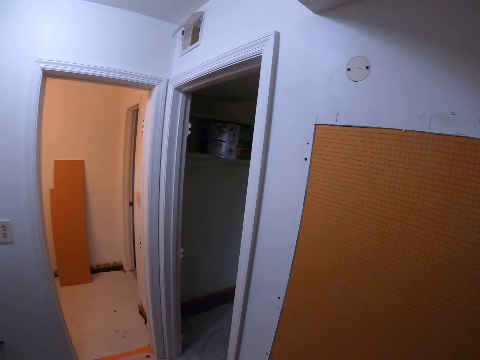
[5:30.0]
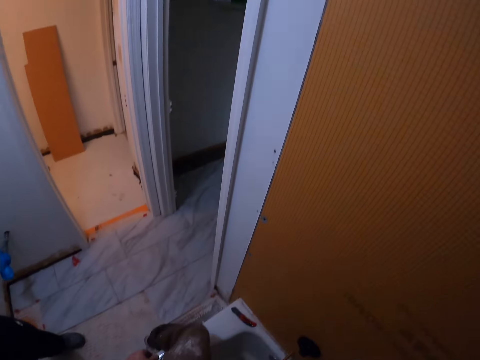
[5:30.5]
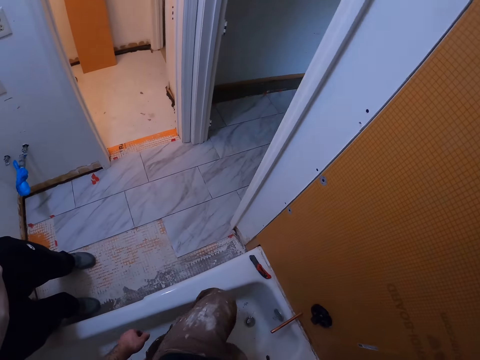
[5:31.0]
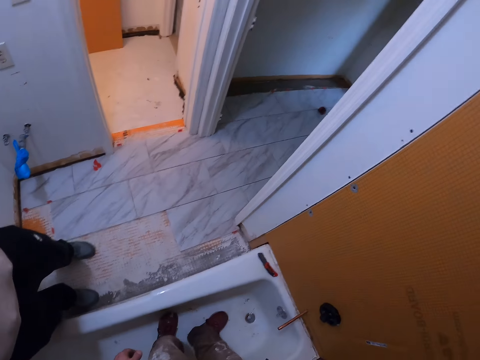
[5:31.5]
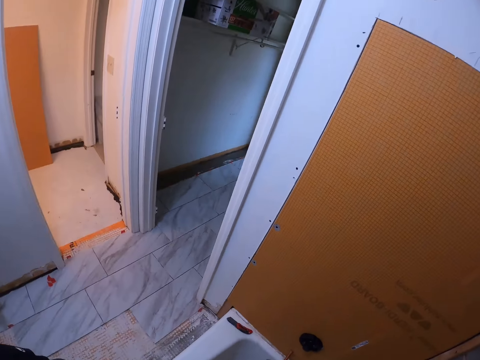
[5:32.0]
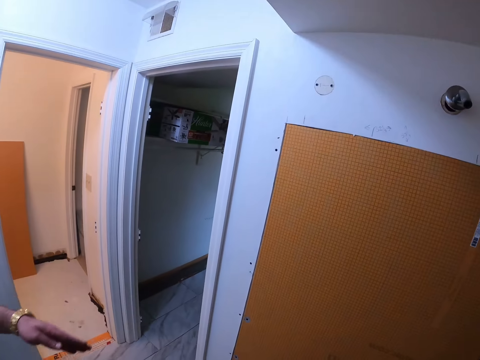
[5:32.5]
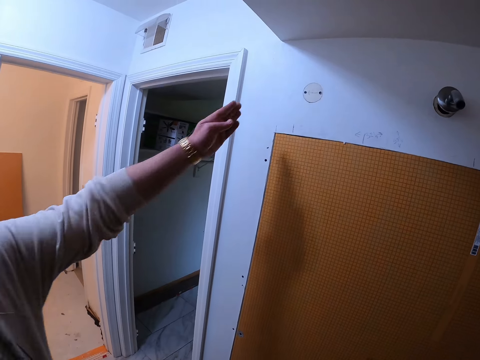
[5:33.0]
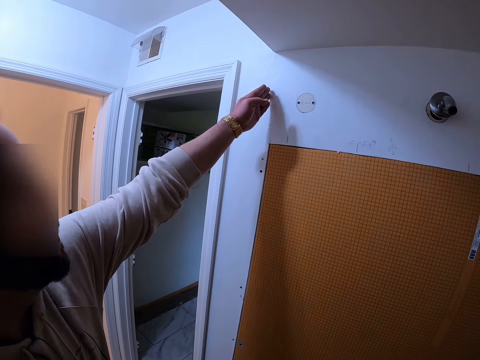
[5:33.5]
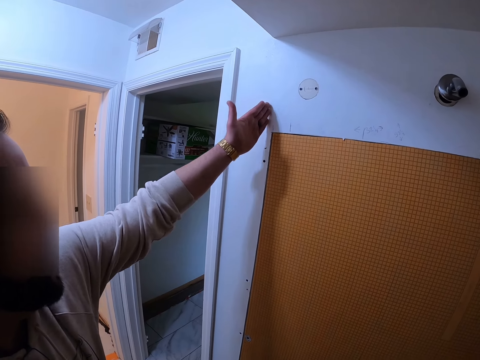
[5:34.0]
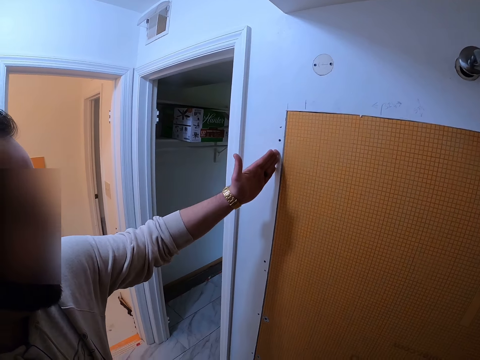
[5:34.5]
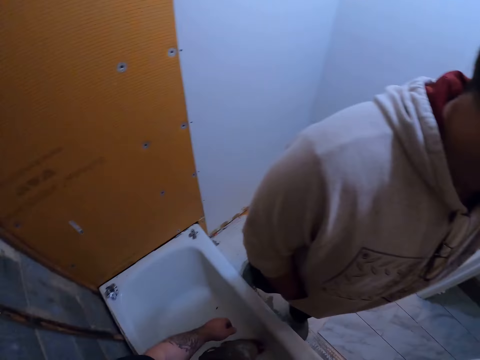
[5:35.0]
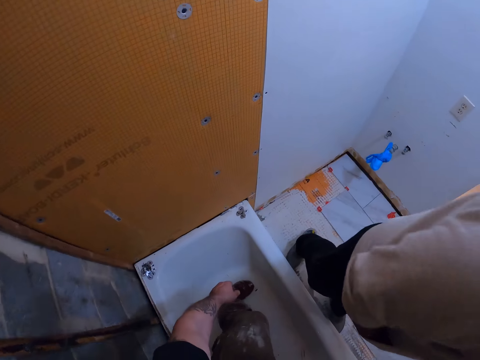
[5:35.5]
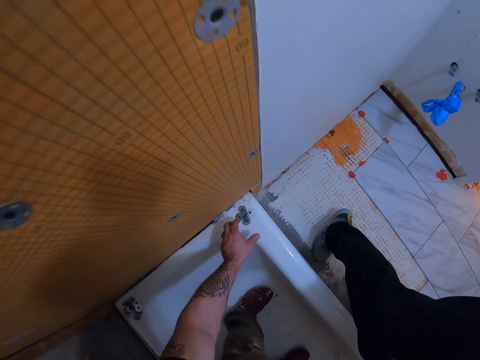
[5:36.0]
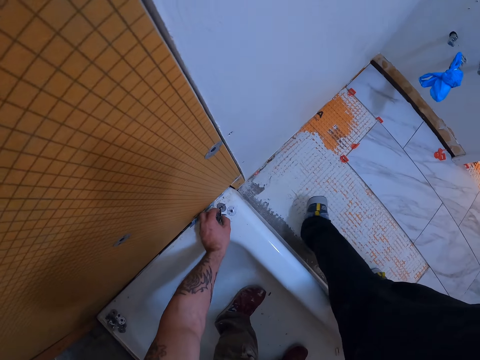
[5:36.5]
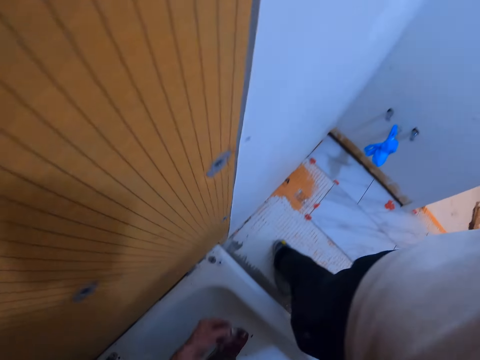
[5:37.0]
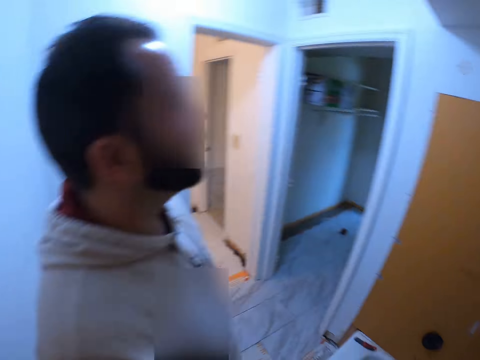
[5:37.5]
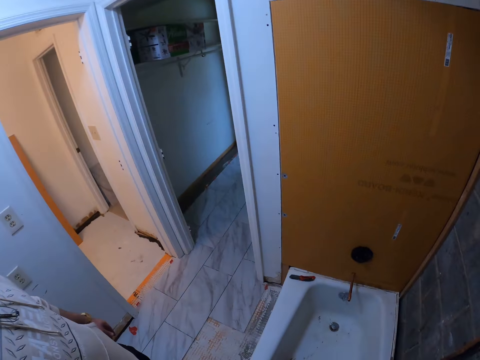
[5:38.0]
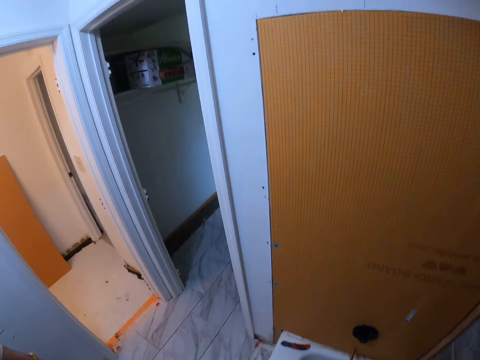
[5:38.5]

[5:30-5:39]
A person walks towards the plastic wall panel, straightens his left hand towards the wall, and moves his hand down on the wall. The camera wearer bends down. They pick up some tile backer washers from the tub. The person moves backwards.

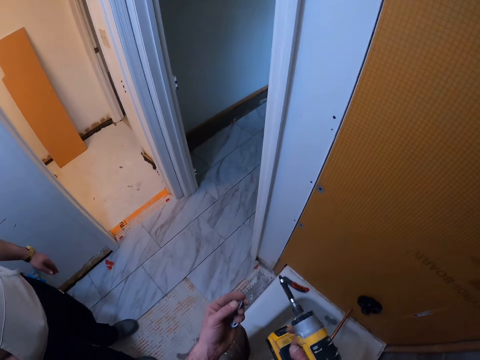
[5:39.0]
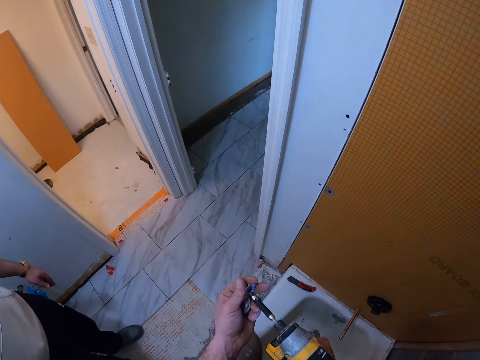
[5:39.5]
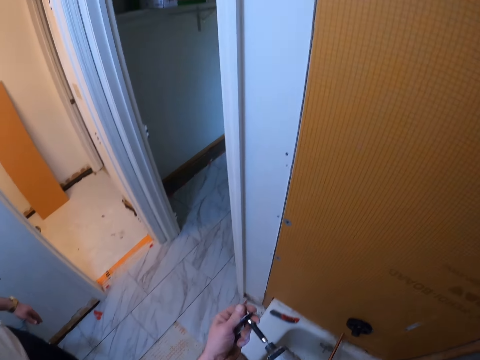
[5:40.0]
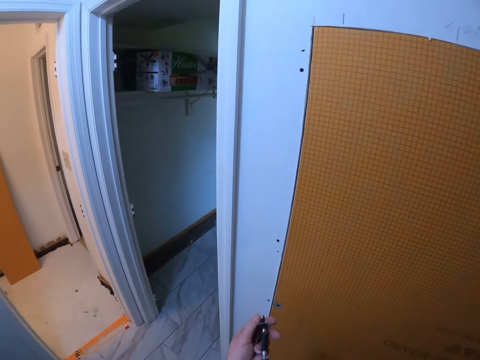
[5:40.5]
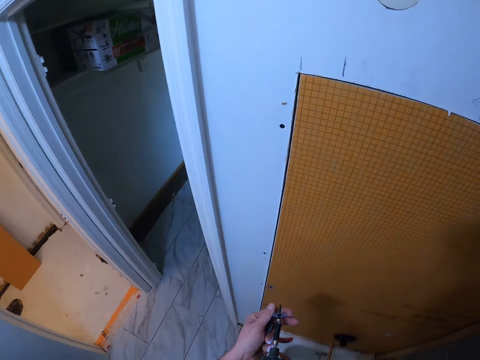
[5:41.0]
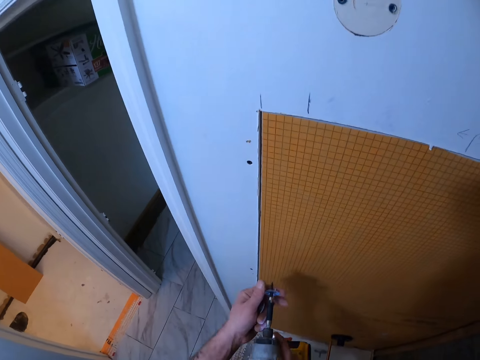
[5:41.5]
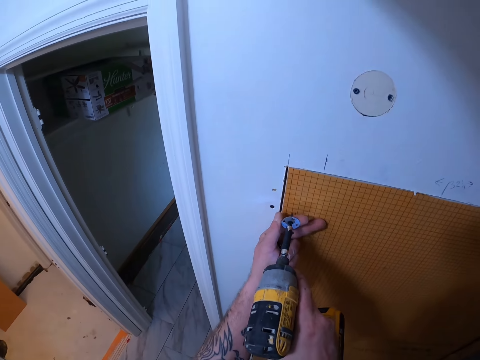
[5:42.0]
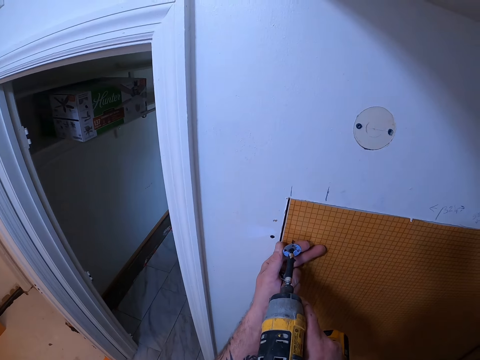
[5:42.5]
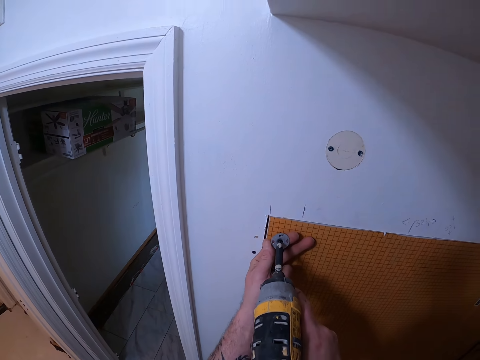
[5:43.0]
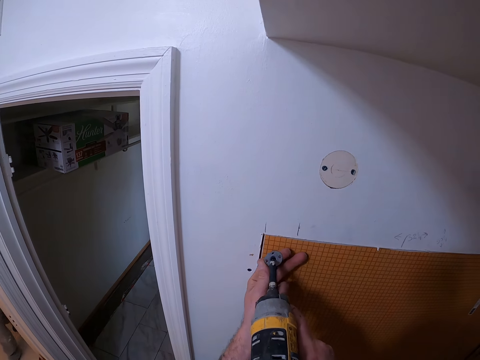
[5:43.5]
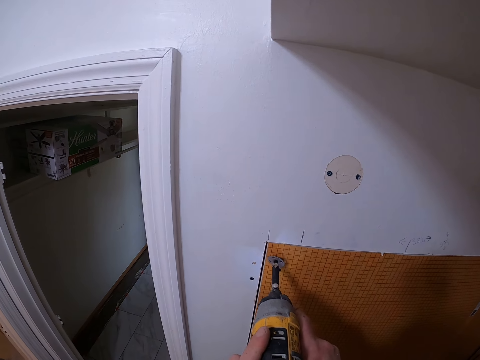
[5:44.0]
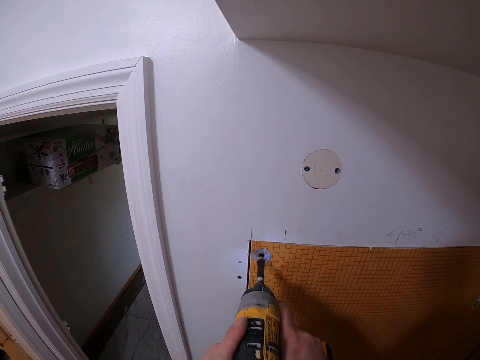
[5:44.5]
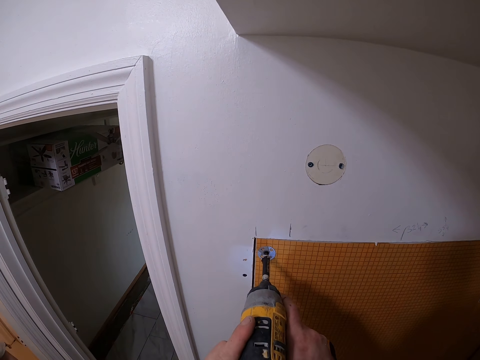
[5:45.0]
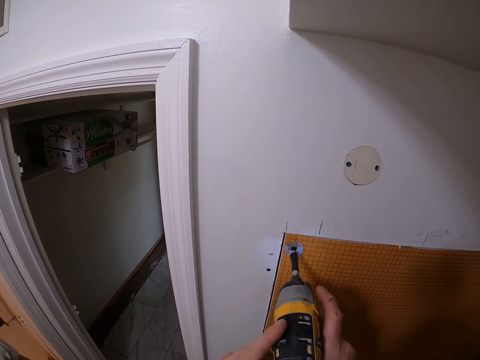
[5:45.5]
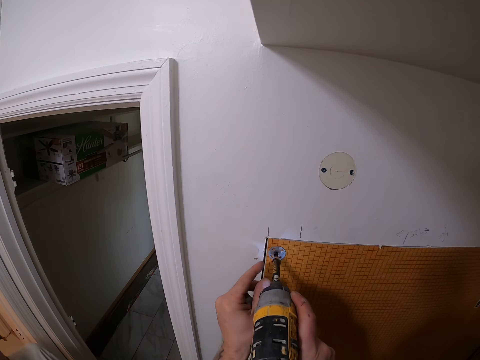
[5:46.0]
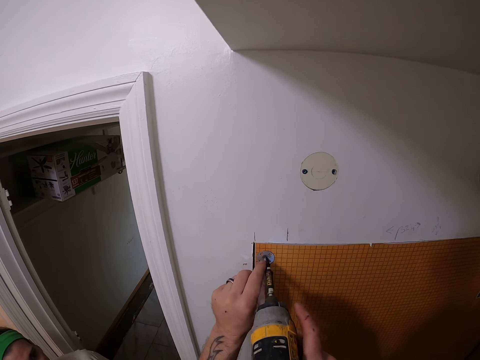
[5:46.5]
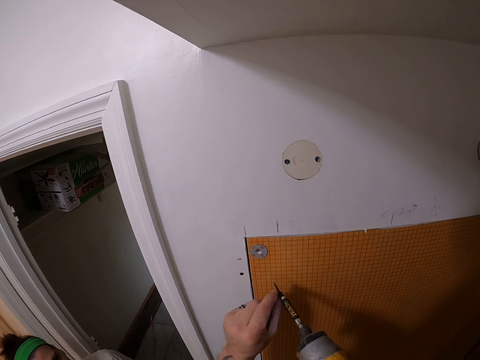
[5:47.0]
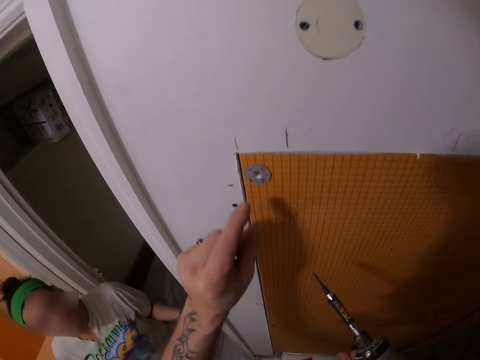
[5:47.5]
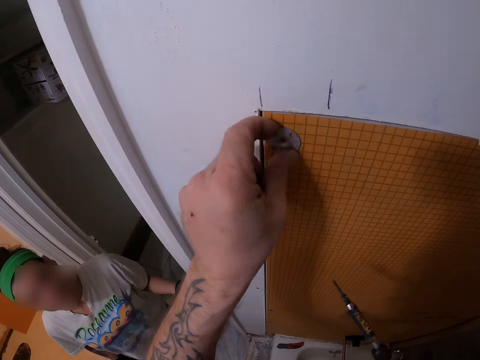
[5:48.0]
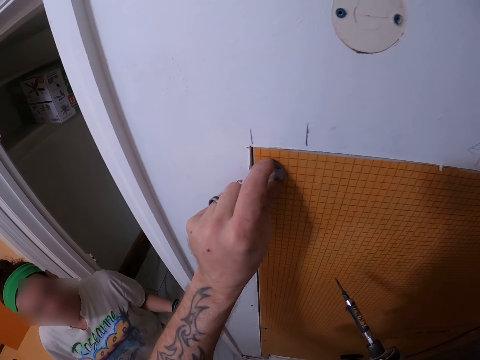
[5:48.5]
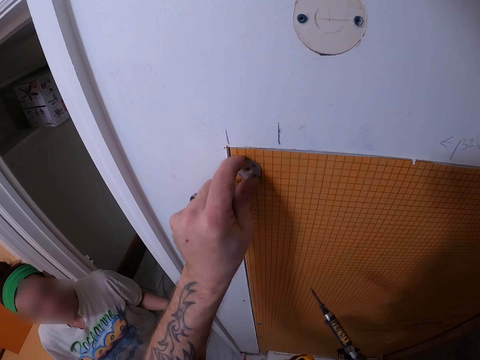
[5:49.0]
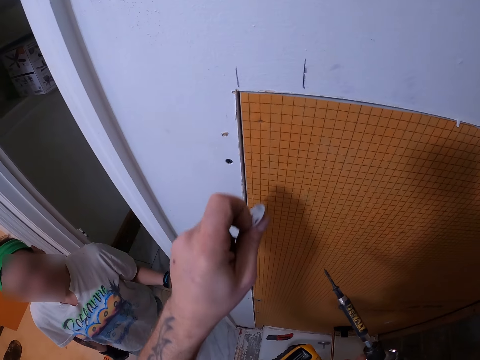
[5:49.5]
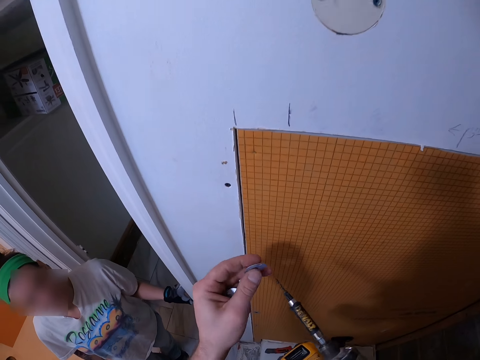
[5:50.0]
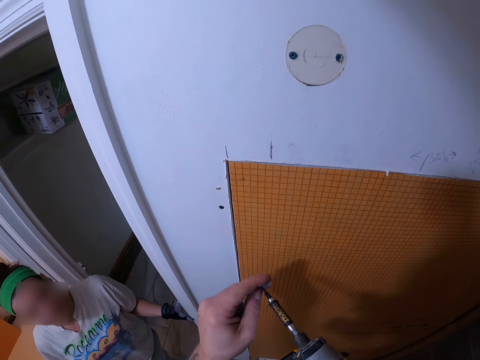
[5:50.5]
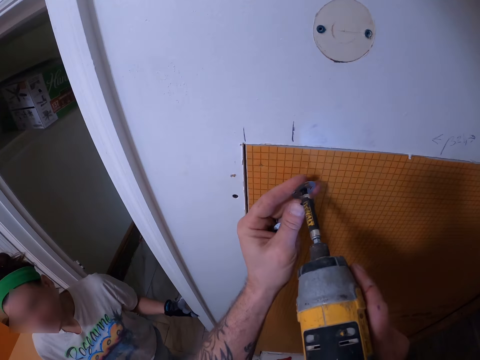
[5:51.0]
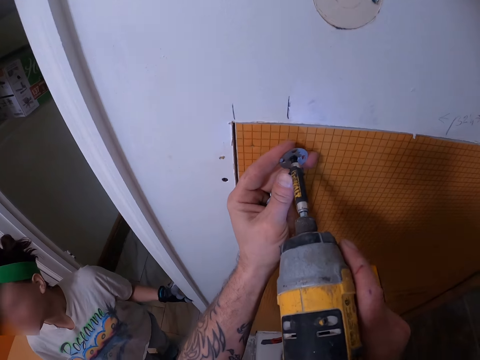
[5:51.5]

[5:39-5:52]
The camera wearer inserts another tile backer washer into the tip of a drill or nail gun. He drills the tile backer washer into the tile backer board. He holds the nail gun with his hands. A person walks in the room. The camera wearer removes the tile backer washer from the tile backer board with his left hand. He inserts the tile backer washer into the tip of the drill.

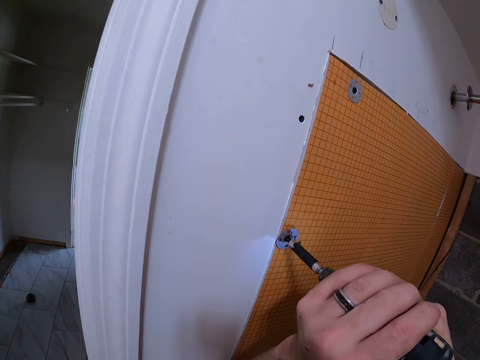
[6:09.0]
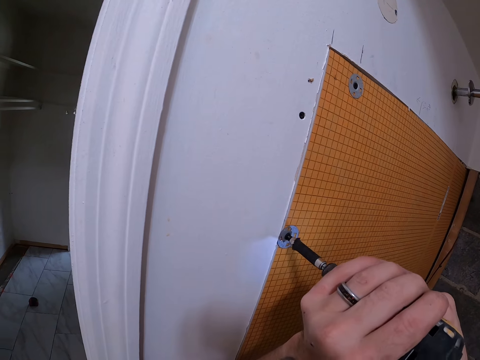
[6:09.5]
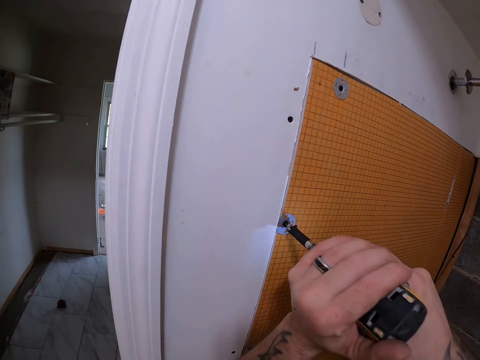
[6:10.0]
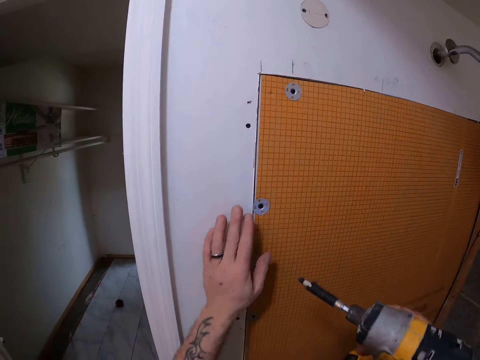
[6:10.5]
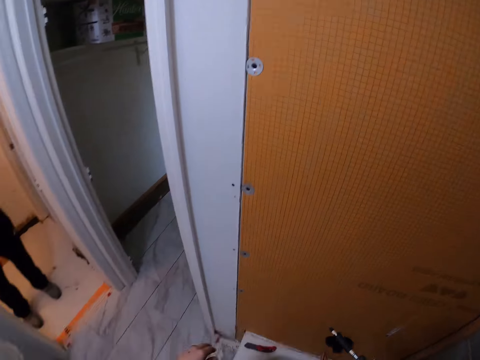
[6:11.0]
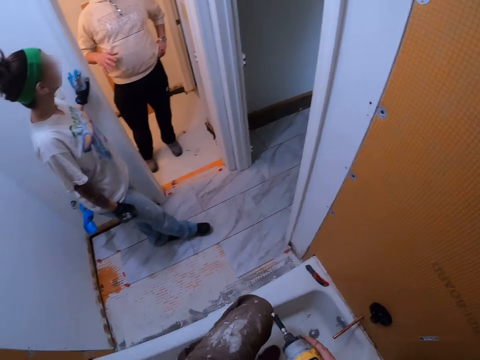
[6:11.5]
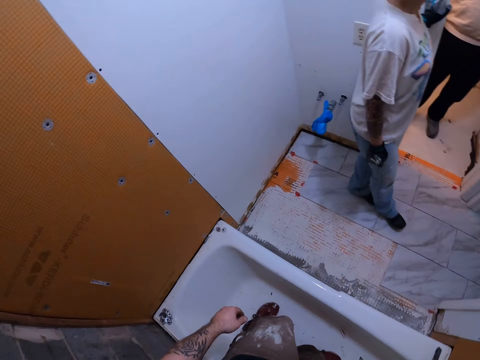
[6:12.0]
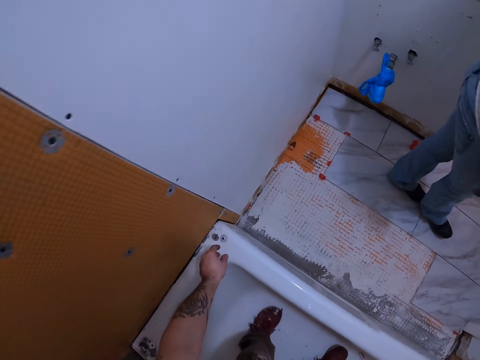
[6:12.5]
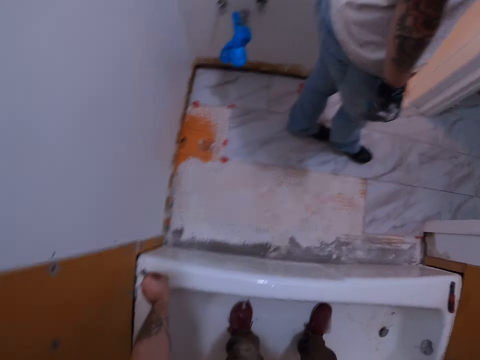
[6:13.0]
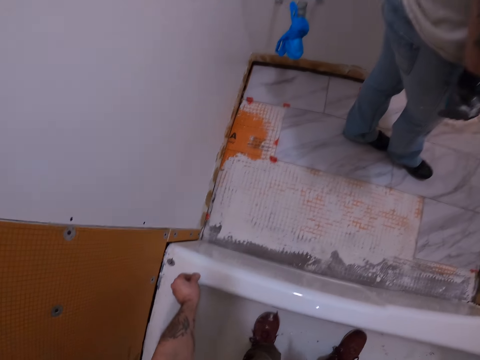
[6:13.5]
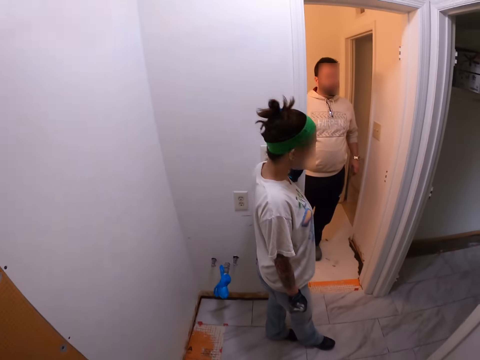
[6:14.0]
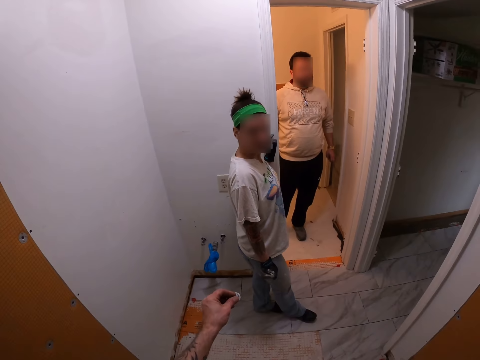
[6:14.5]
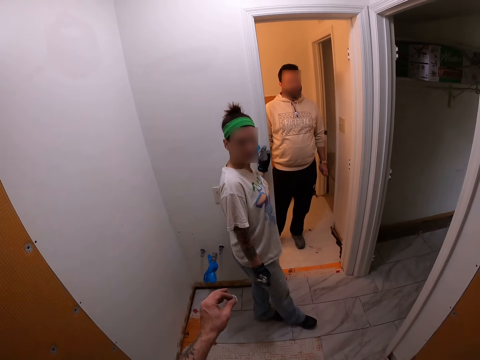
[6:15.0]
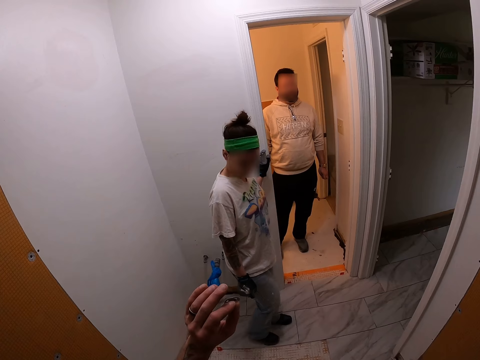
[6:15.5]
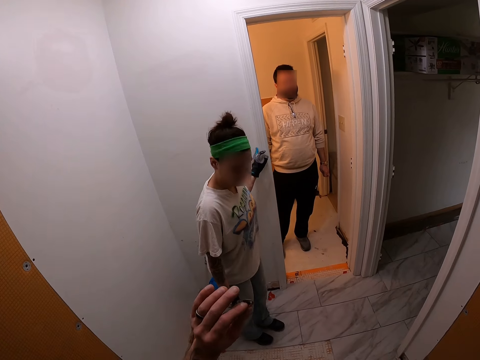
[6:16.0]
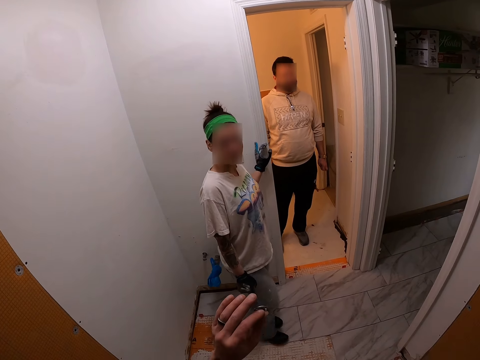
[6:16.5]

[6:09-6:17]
The camera wearer drives the grip cap into the plastic wall panel. He wipes the grip cap on the plastic wall panel with his left hand. He bends. He picks up a tile backer washer or grip cap from the top of the tub. He stands up and shows the grip cap on his left hand. A person moves a bit.
